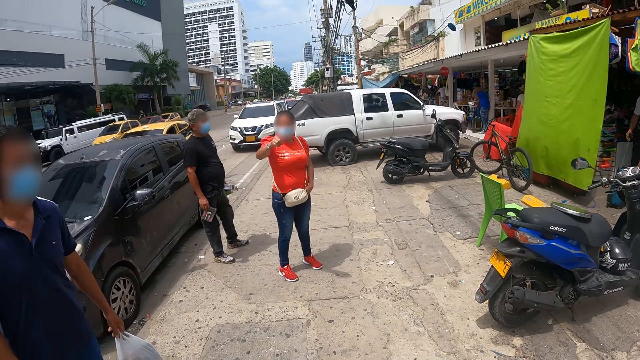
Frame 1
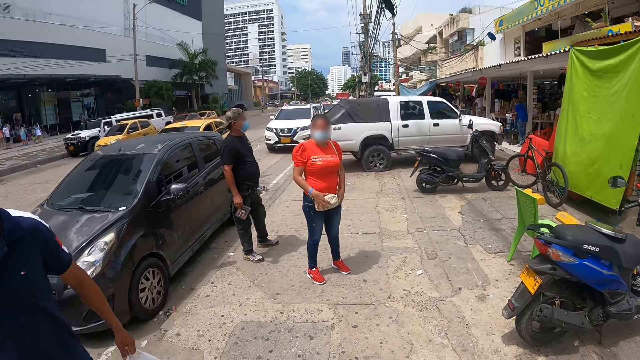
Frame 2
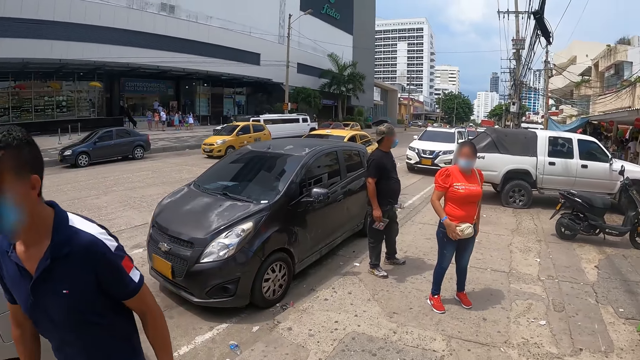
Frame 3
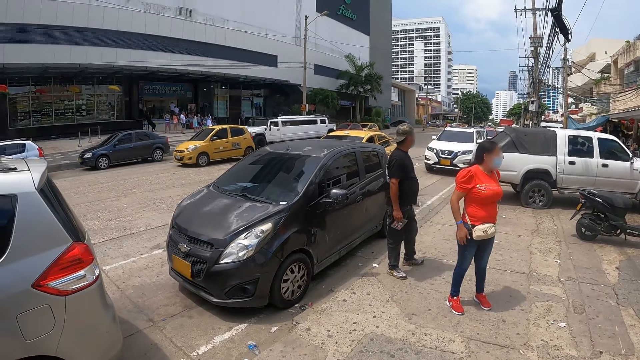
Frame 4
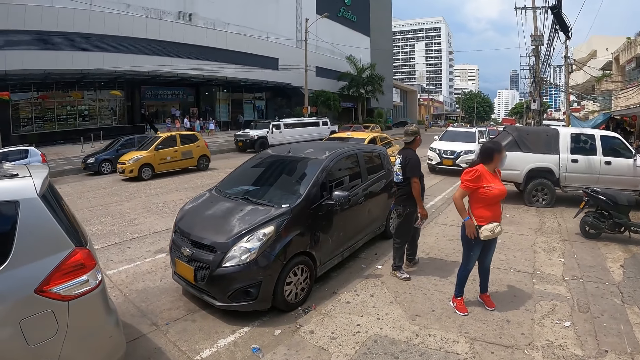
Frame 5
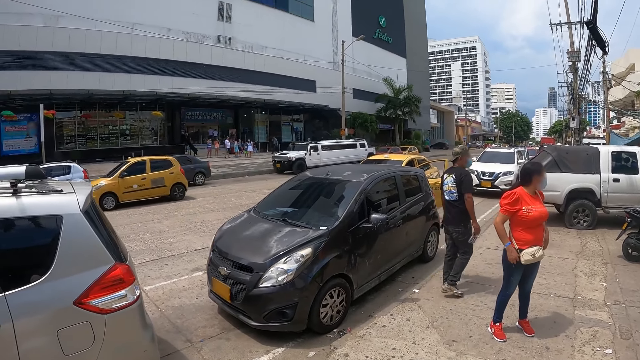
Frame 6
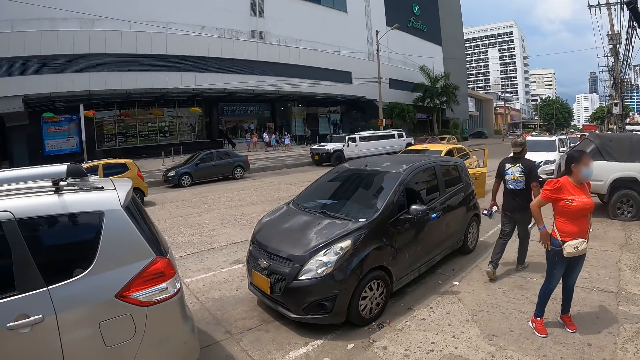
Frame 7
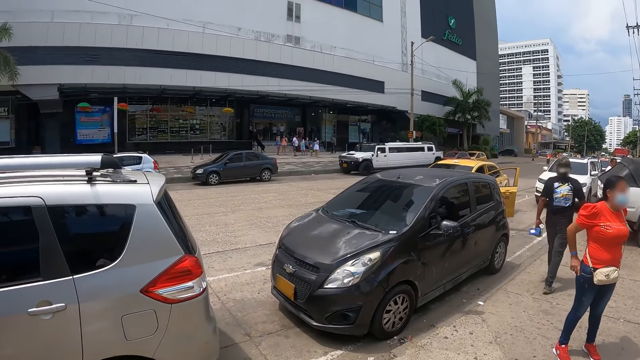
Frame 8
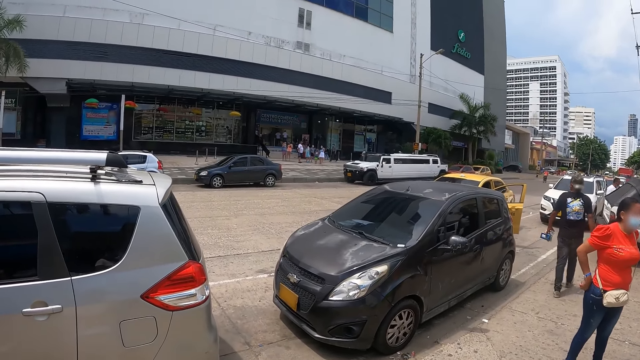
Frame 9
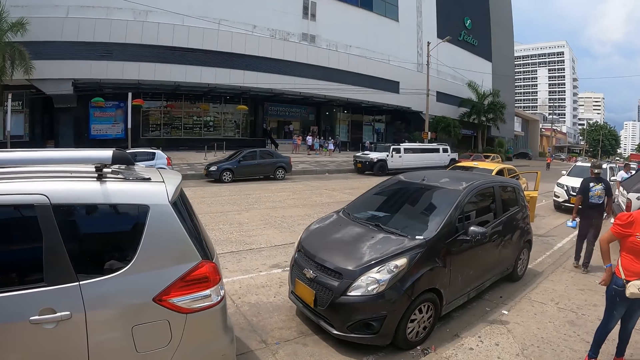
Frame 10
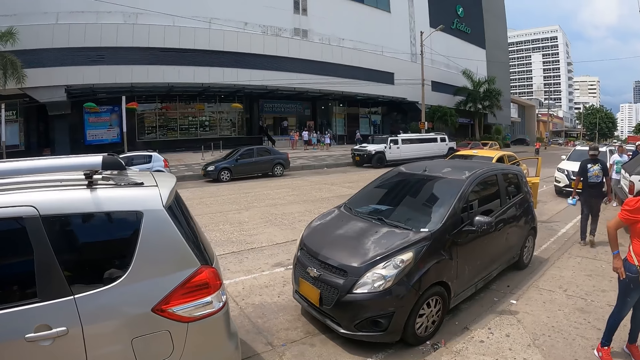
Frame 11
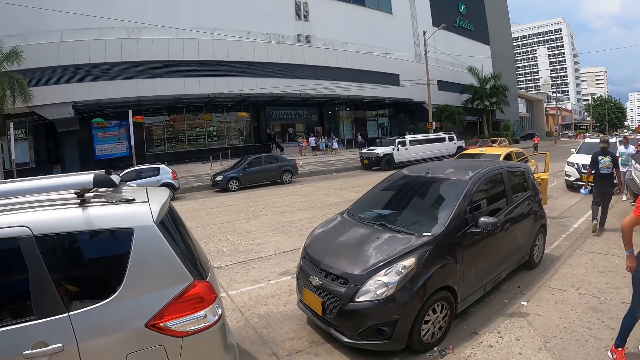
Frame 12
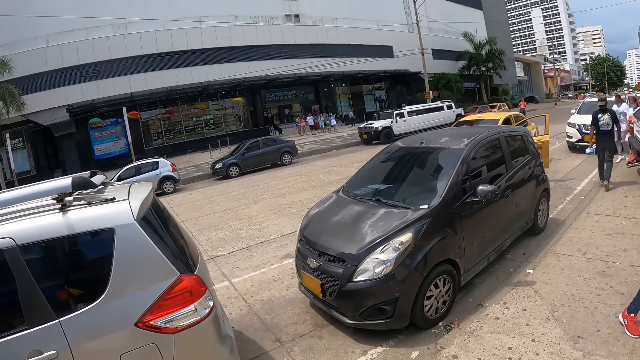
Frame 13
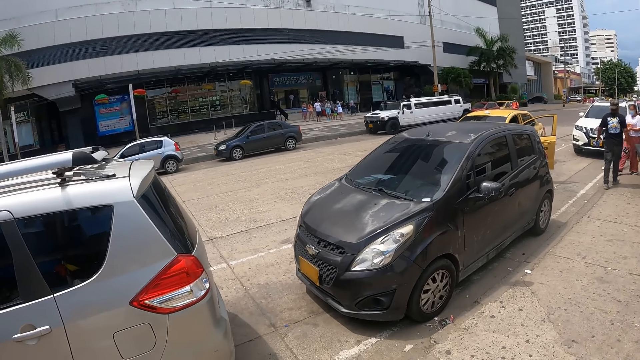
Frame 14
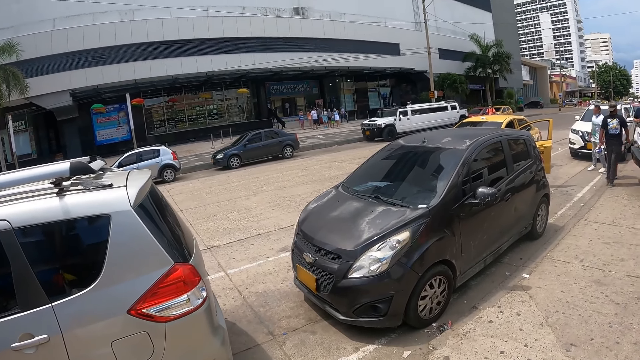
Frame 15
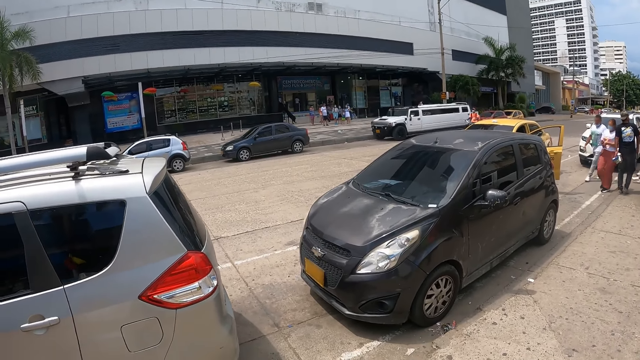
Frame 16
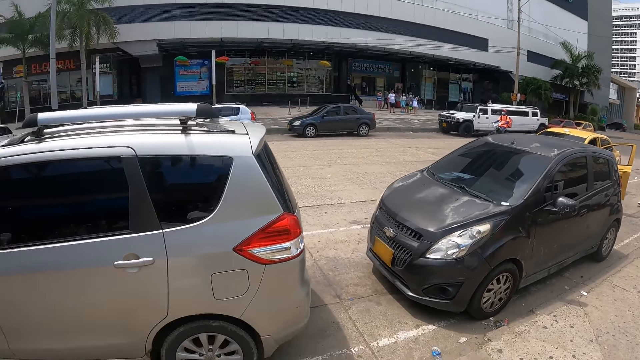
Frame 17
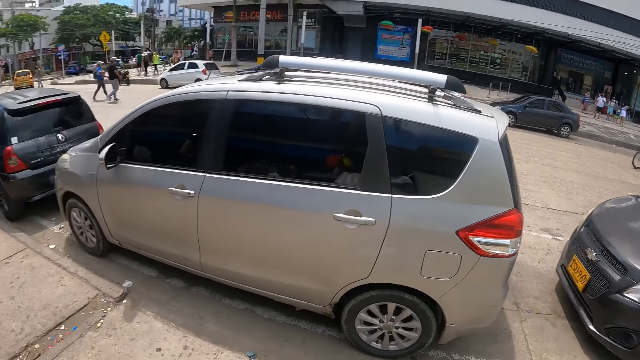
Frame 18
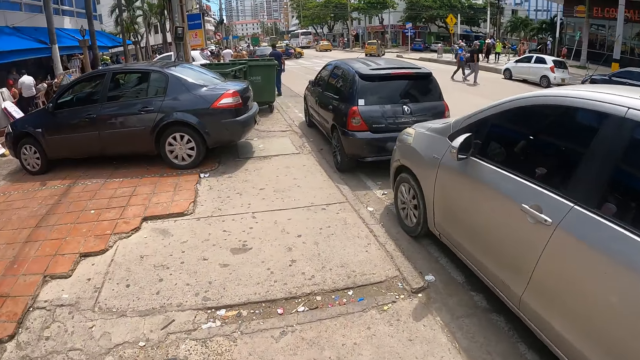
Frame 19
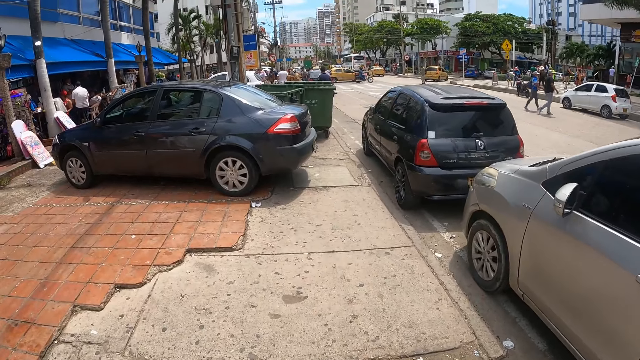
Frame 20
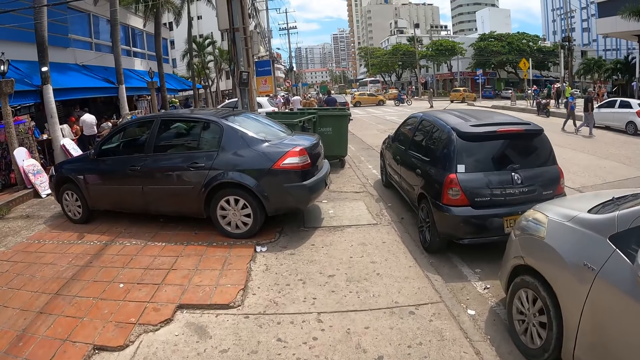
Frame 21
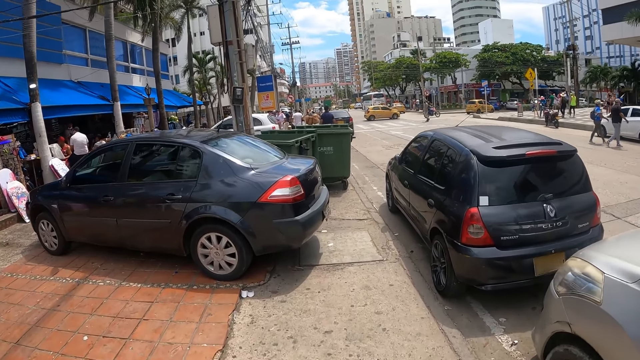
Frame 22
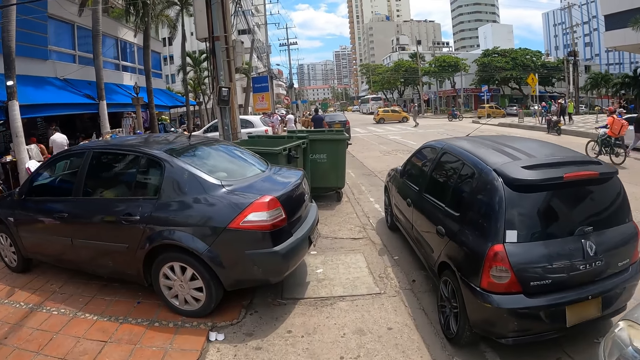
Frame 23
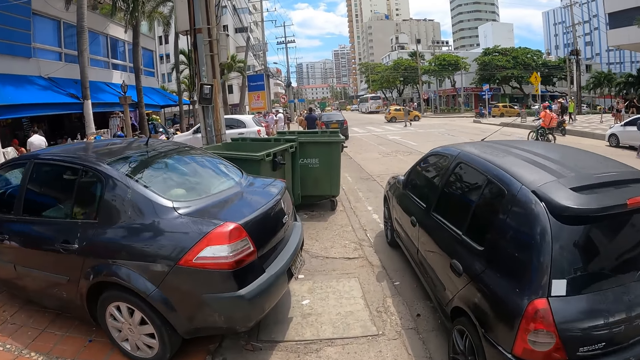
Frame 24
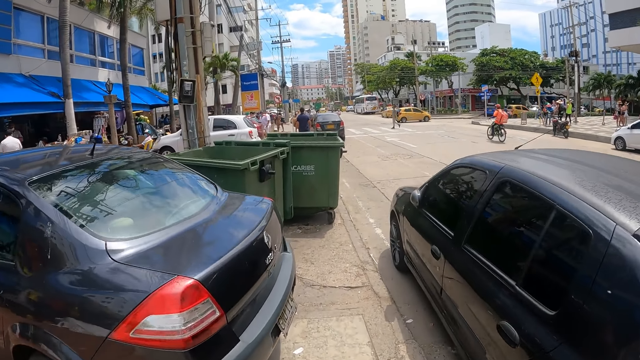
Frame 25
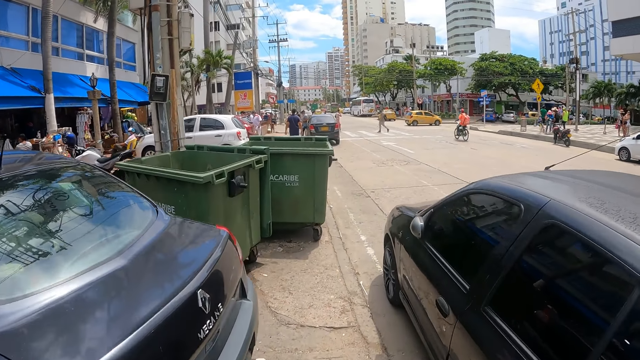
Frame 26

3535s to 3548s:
The camera wearer walks across a street. They look around.

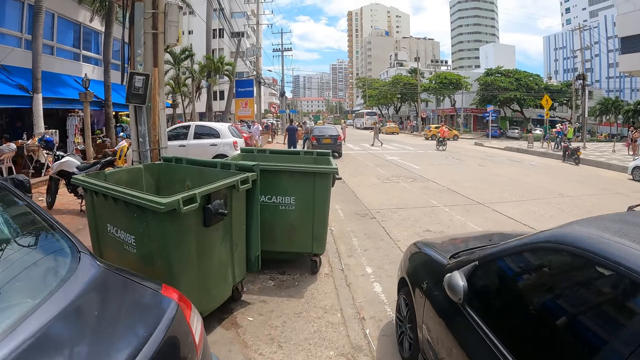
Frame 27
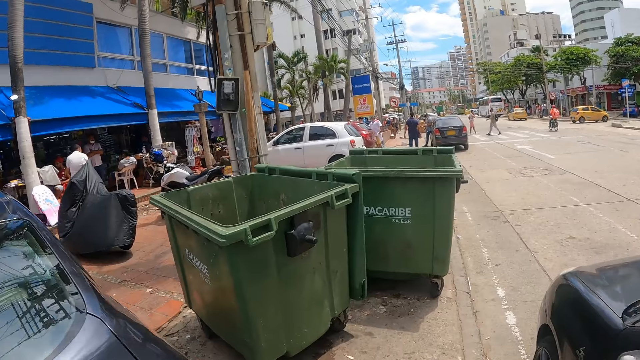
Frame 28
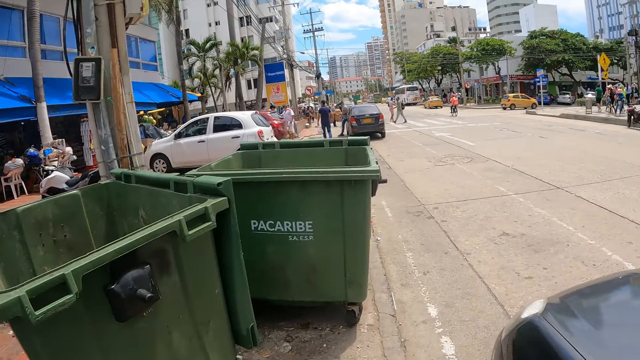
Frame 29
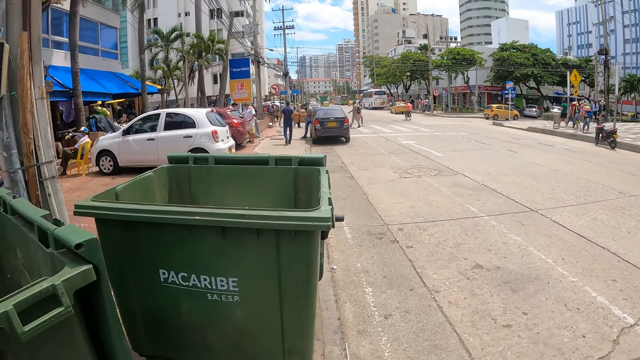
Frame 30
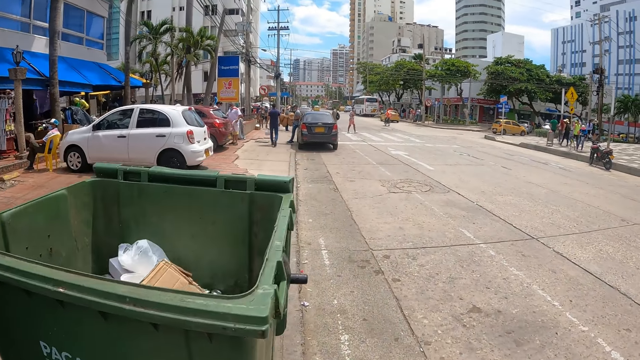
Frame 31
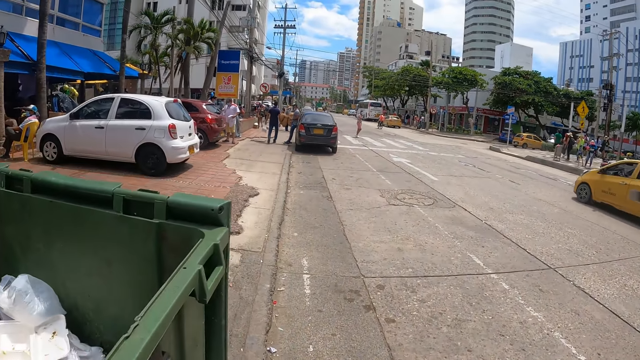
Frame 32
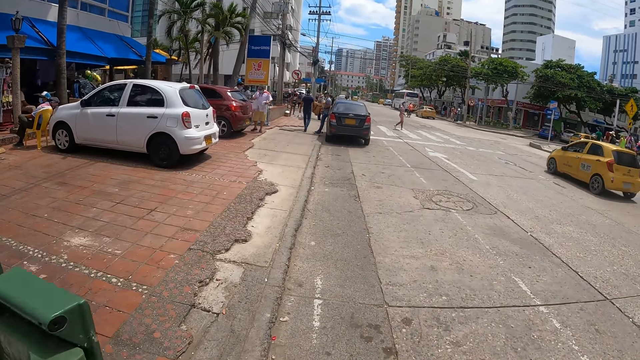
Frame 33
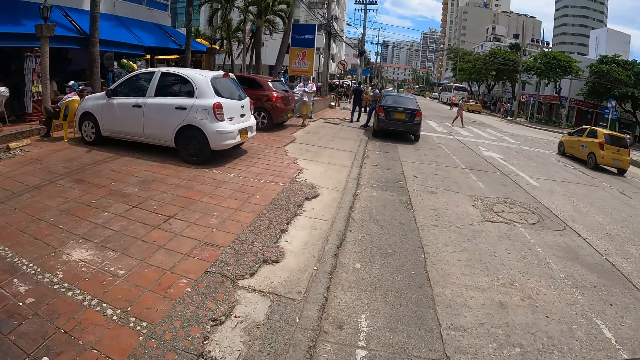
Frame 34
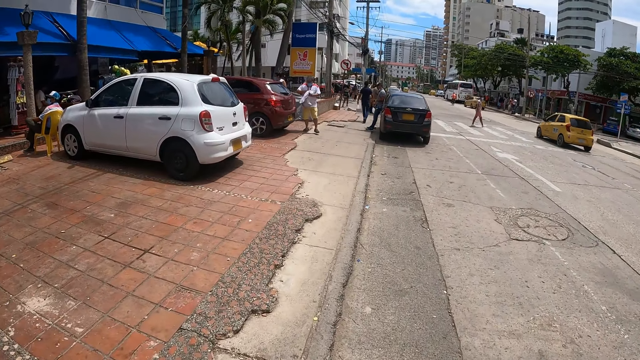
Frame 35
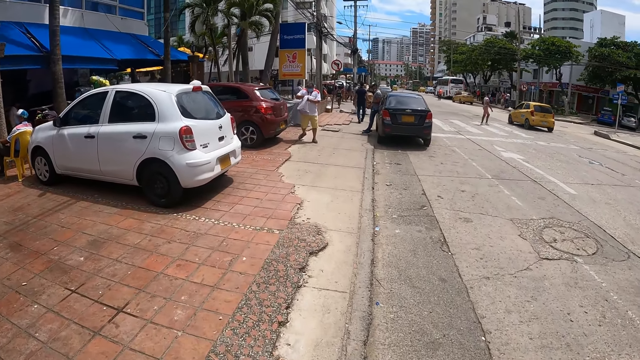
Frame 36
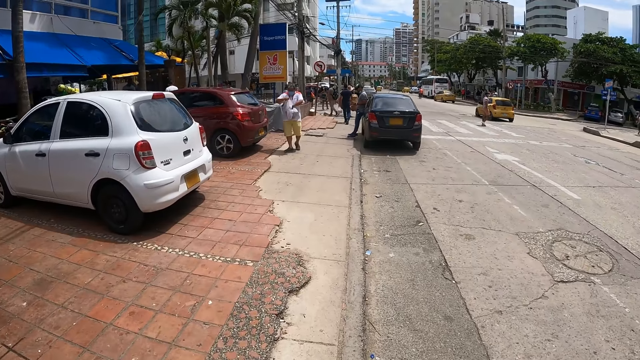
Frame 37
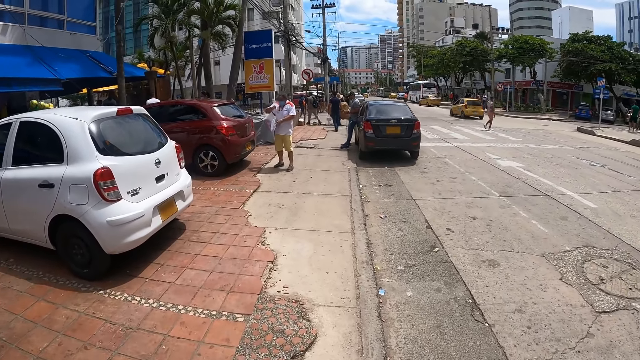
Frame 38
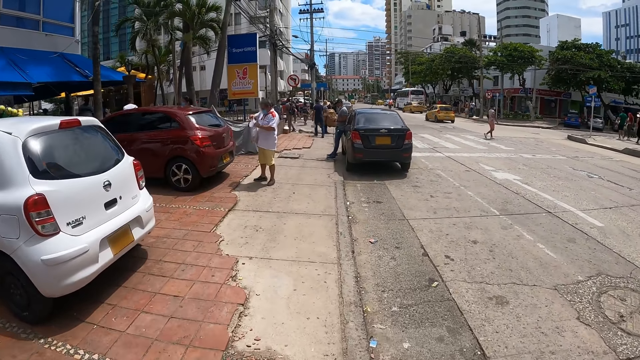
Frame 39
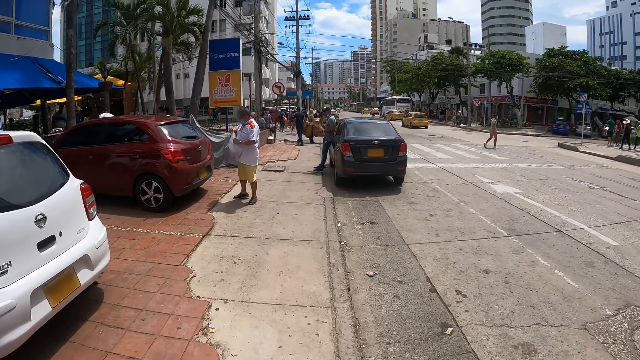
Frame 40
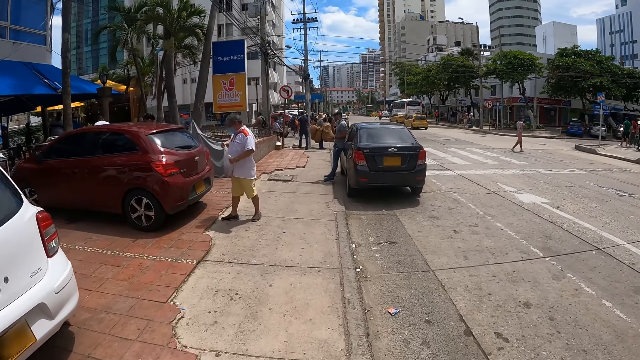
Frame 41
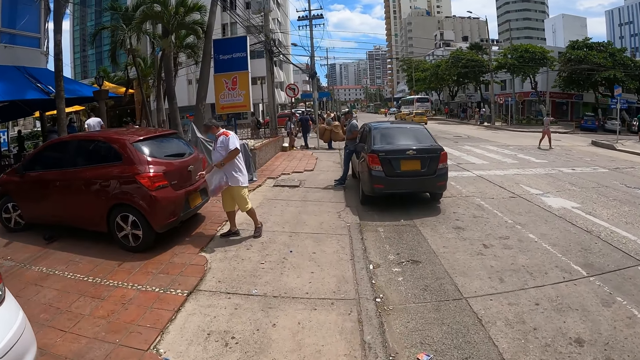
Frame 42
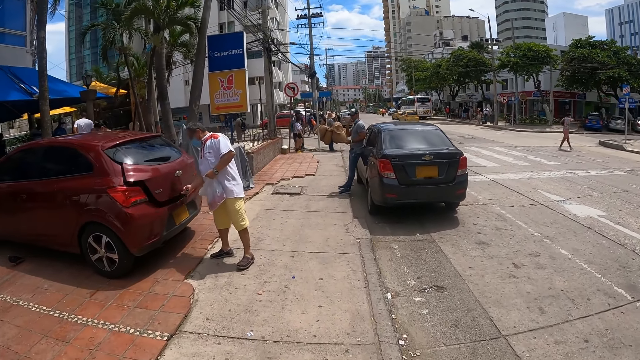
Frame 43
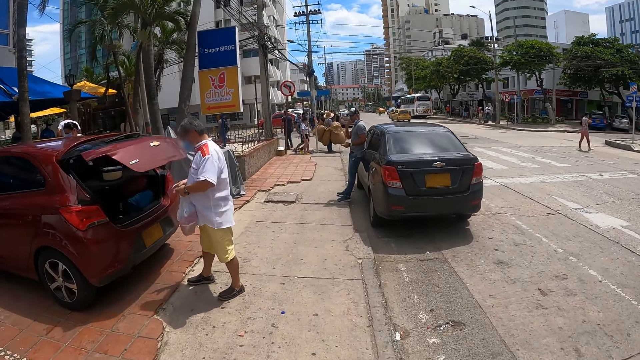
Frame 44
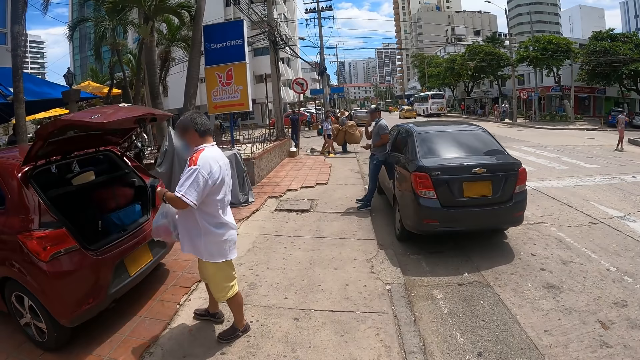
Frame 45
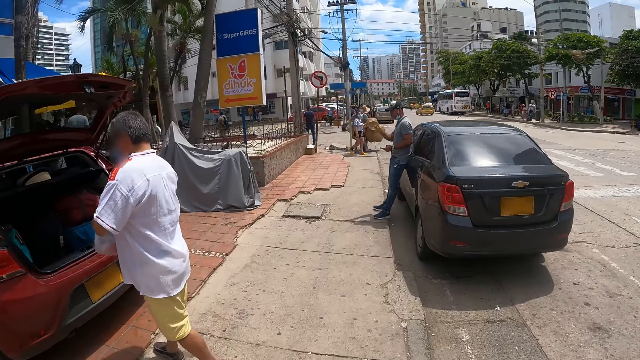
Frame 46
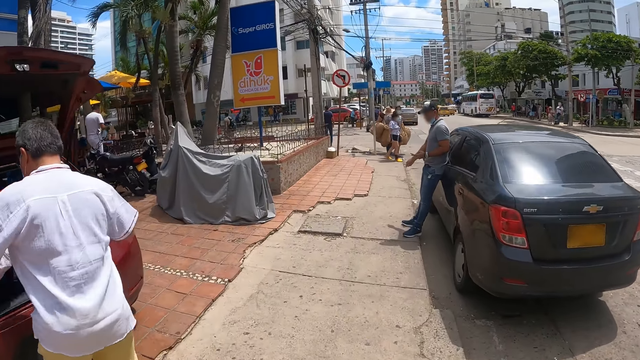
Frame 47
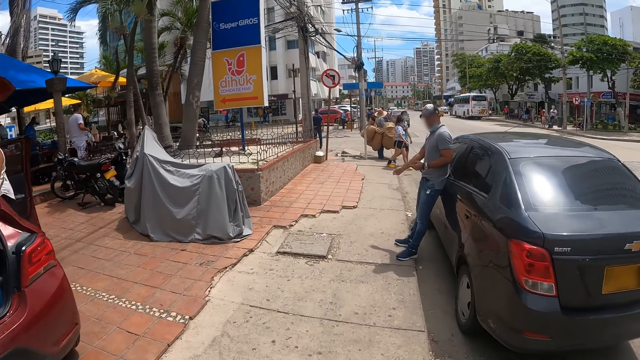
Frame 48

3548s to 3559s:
The camera wearer looks around and walks around.
